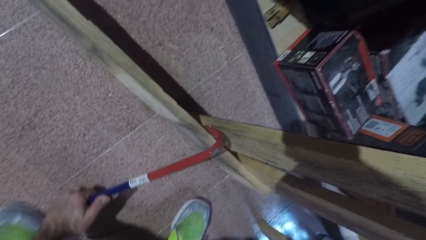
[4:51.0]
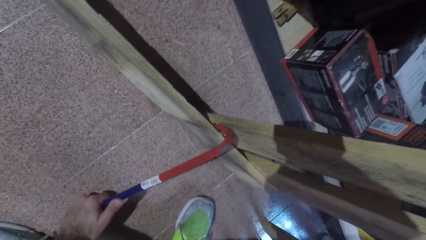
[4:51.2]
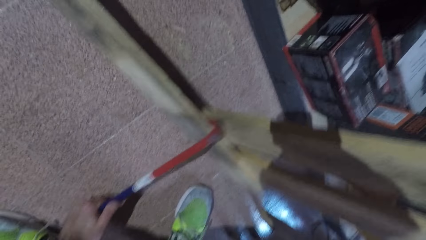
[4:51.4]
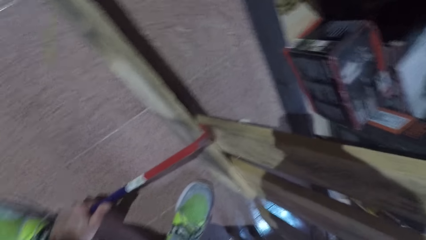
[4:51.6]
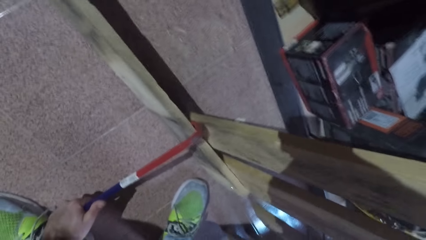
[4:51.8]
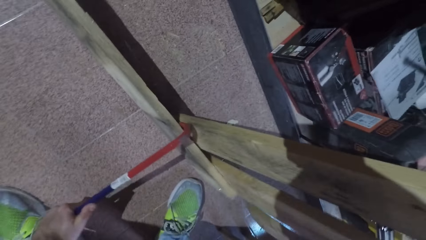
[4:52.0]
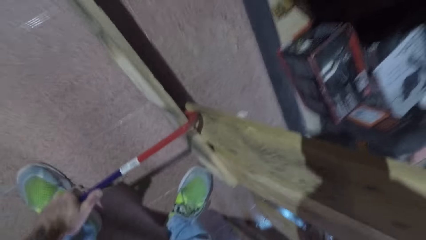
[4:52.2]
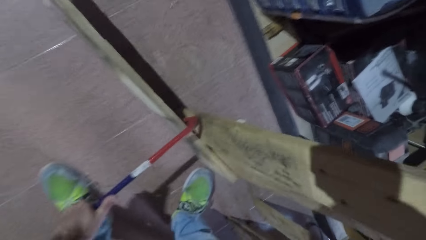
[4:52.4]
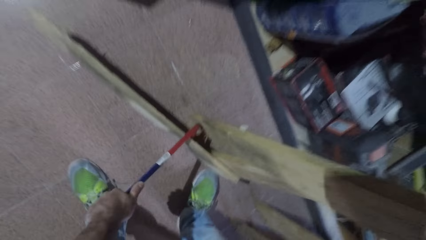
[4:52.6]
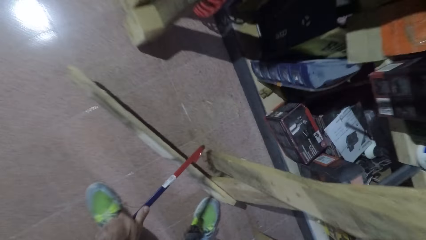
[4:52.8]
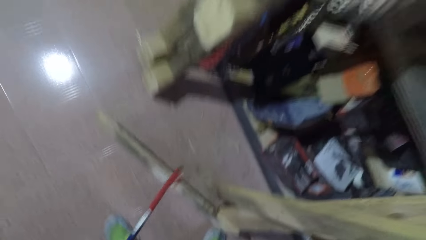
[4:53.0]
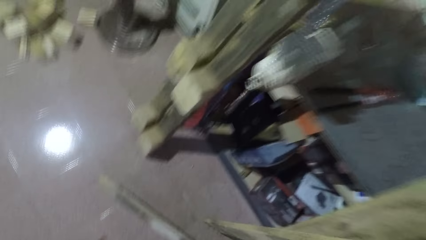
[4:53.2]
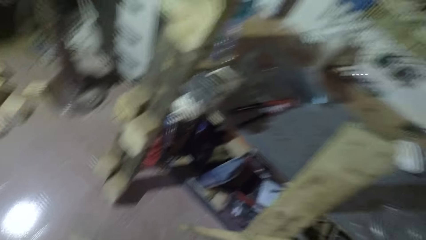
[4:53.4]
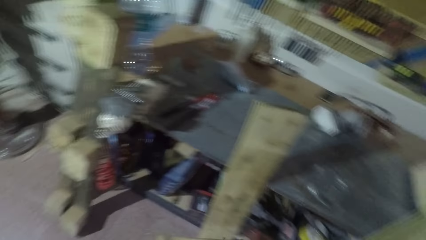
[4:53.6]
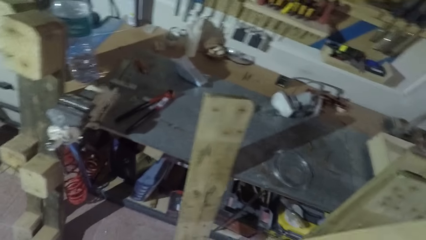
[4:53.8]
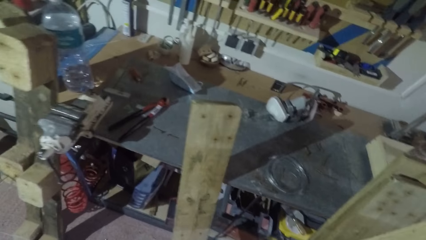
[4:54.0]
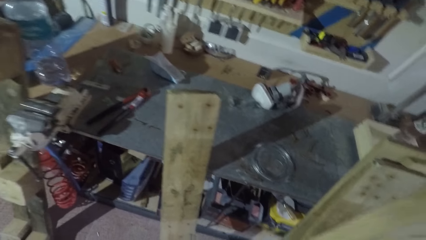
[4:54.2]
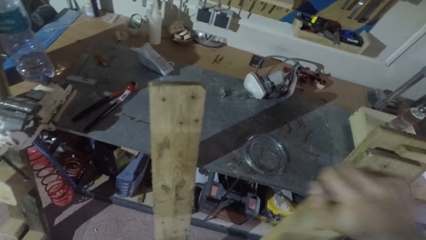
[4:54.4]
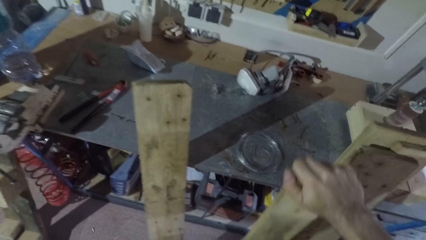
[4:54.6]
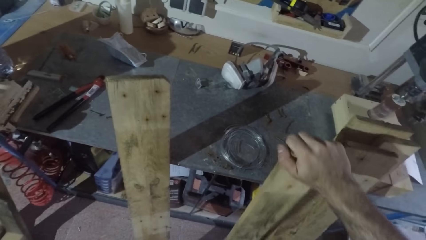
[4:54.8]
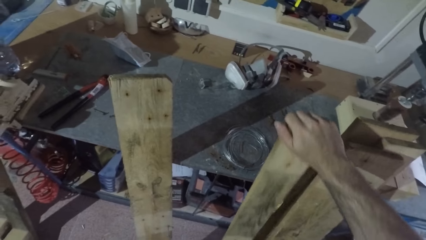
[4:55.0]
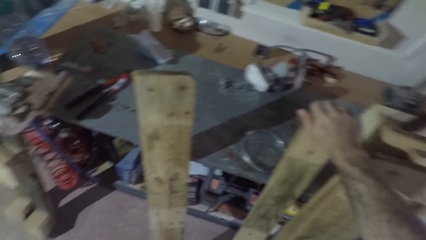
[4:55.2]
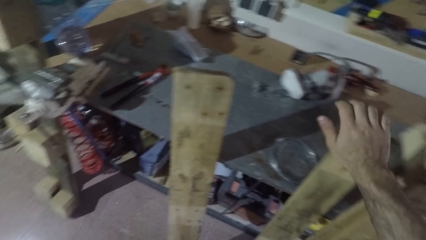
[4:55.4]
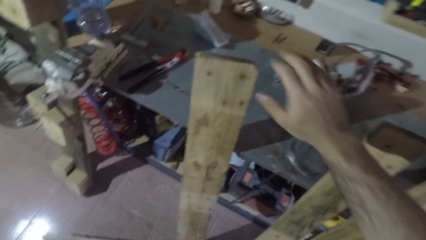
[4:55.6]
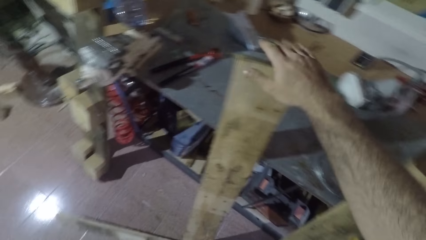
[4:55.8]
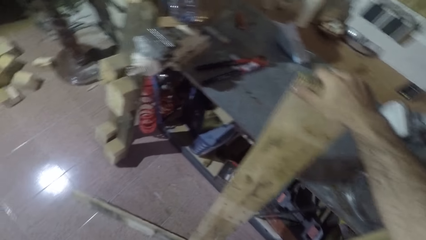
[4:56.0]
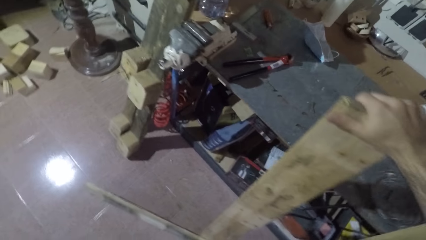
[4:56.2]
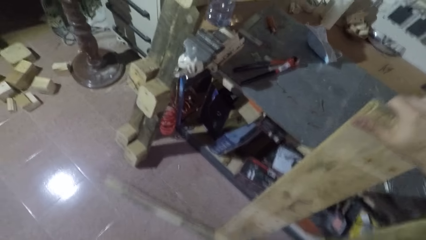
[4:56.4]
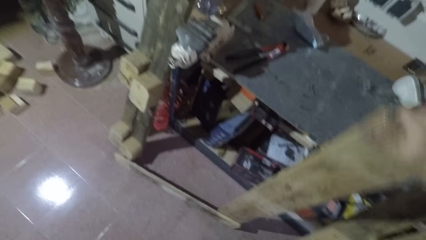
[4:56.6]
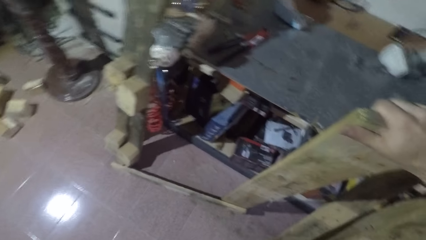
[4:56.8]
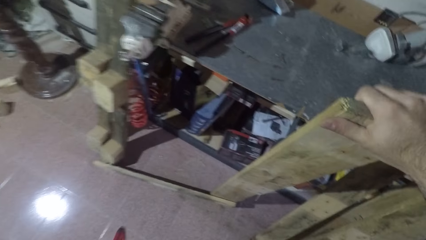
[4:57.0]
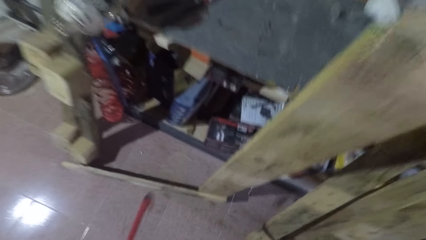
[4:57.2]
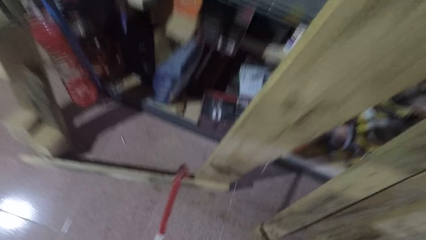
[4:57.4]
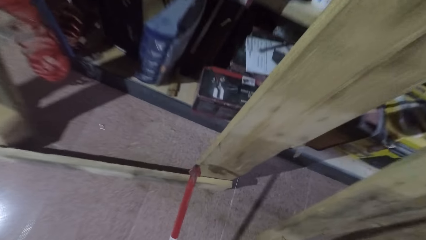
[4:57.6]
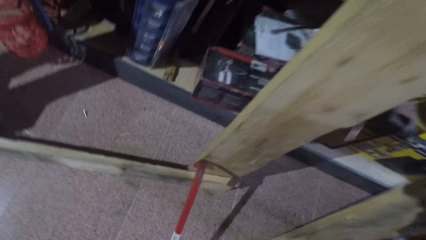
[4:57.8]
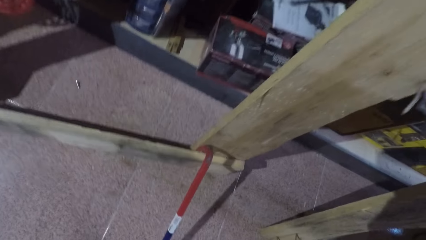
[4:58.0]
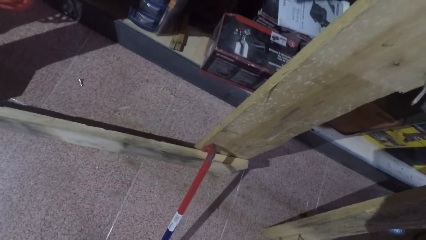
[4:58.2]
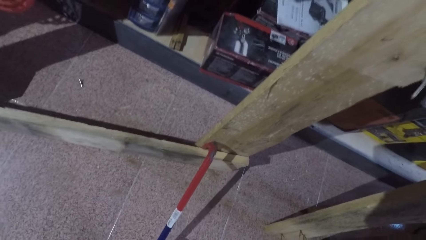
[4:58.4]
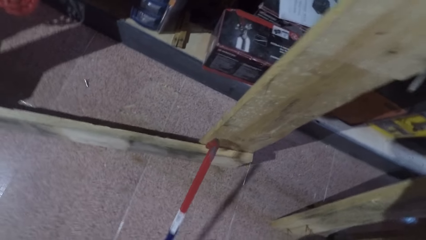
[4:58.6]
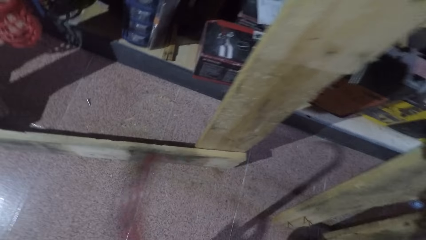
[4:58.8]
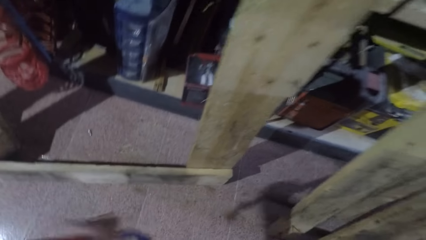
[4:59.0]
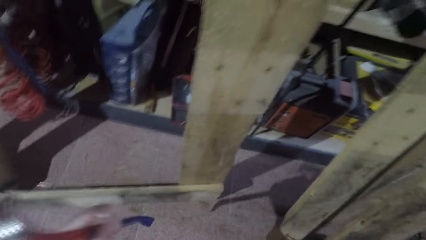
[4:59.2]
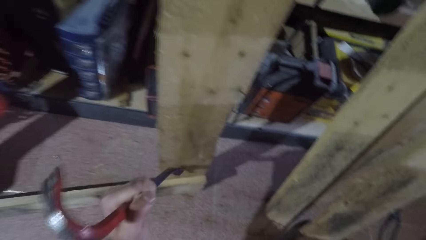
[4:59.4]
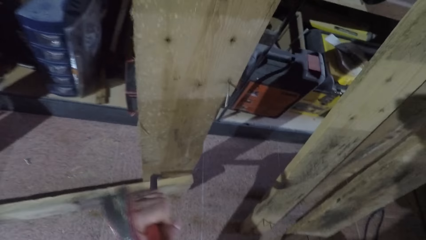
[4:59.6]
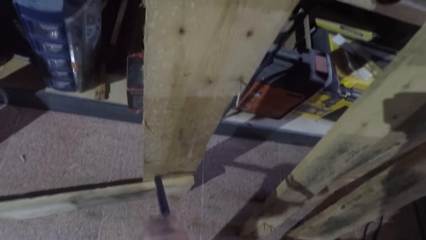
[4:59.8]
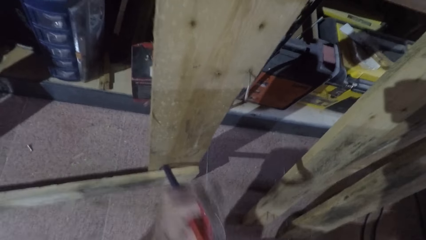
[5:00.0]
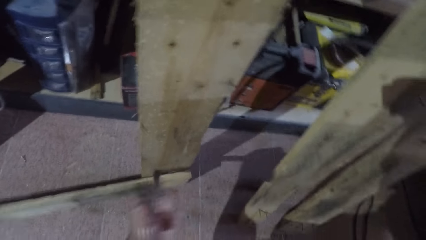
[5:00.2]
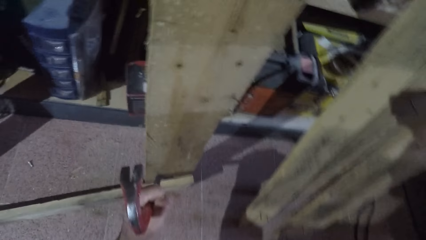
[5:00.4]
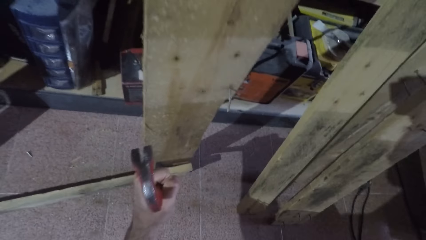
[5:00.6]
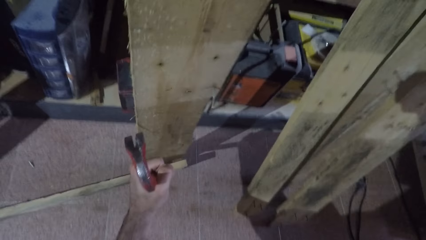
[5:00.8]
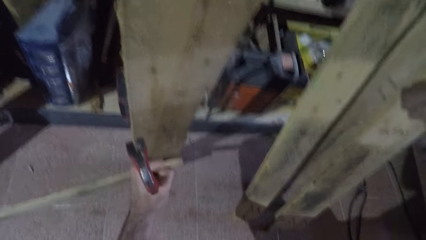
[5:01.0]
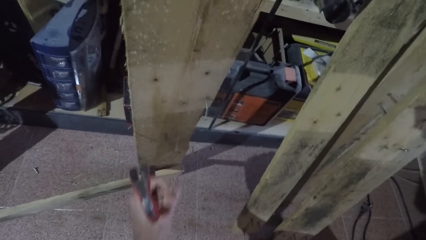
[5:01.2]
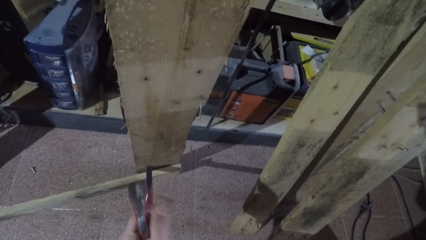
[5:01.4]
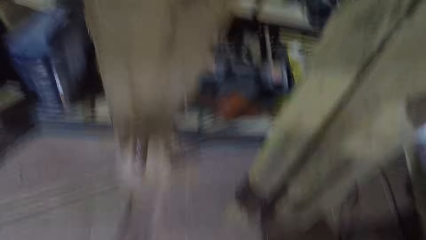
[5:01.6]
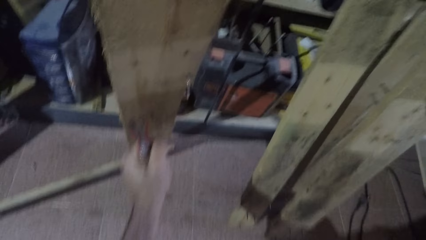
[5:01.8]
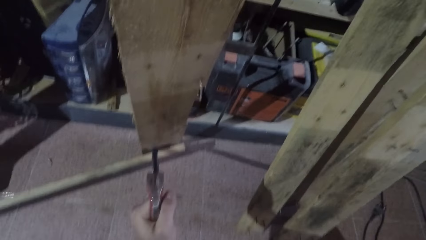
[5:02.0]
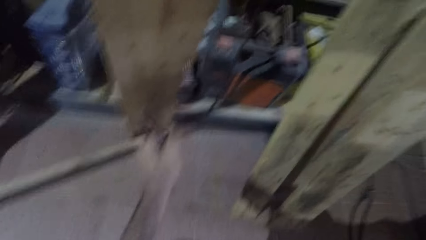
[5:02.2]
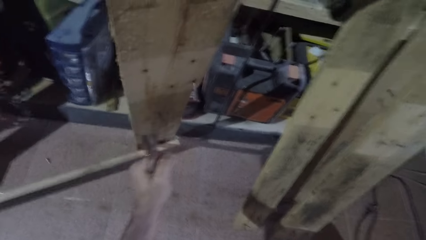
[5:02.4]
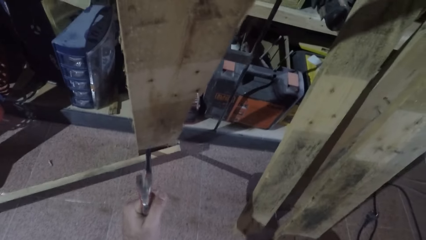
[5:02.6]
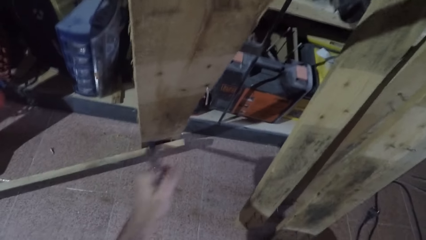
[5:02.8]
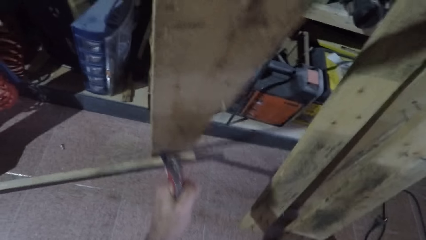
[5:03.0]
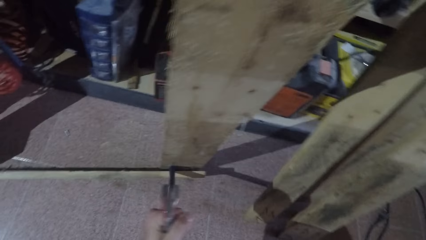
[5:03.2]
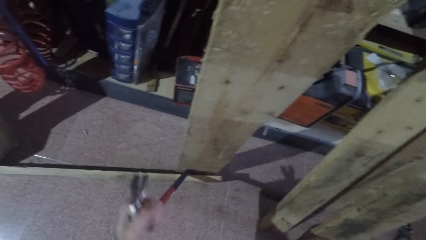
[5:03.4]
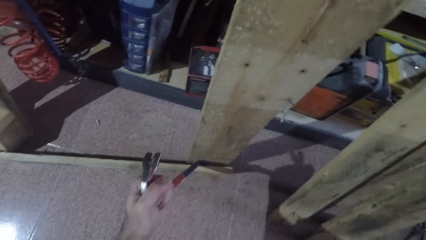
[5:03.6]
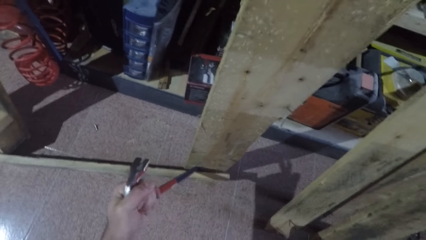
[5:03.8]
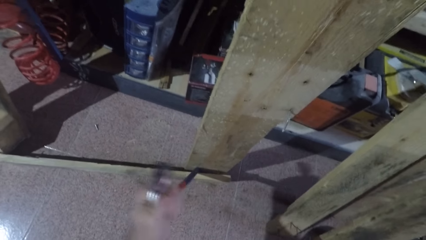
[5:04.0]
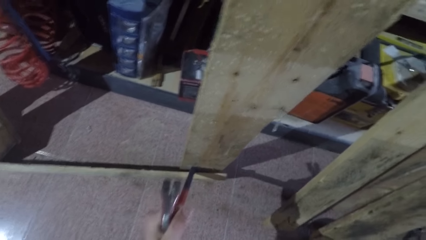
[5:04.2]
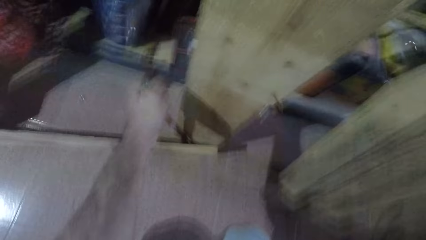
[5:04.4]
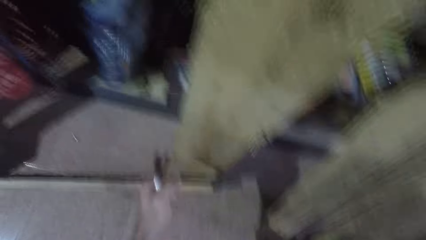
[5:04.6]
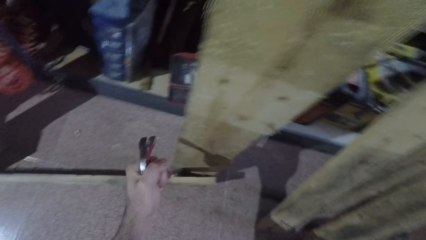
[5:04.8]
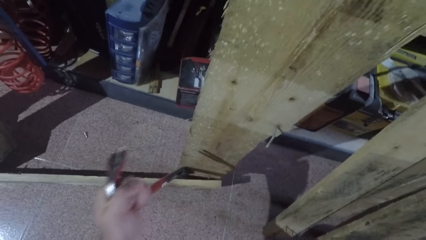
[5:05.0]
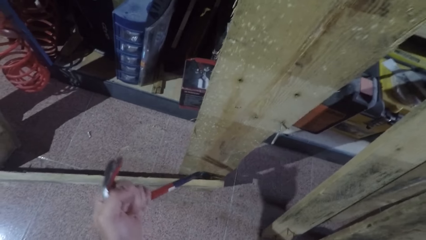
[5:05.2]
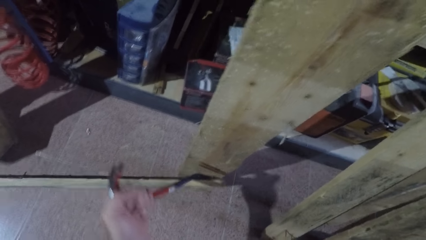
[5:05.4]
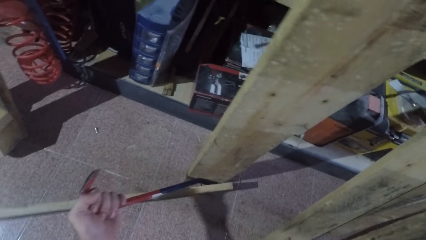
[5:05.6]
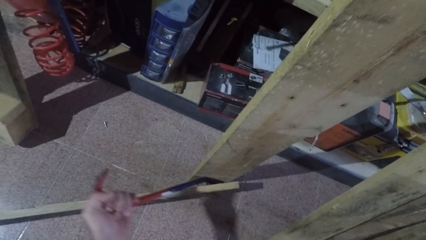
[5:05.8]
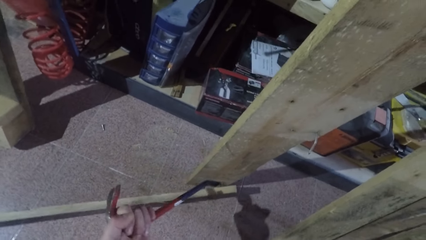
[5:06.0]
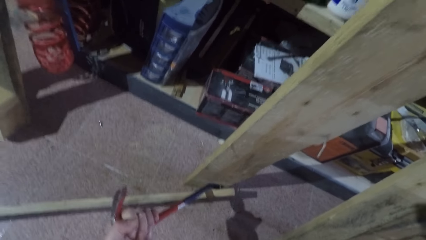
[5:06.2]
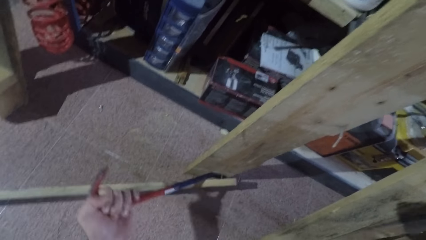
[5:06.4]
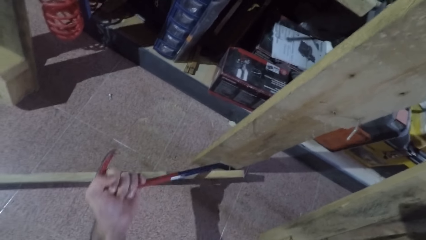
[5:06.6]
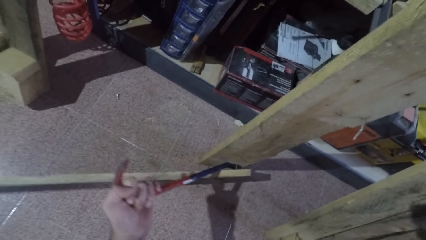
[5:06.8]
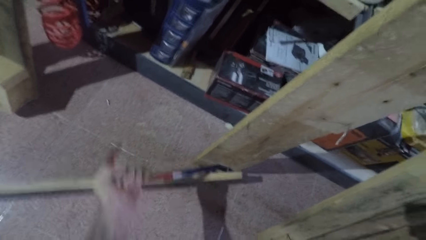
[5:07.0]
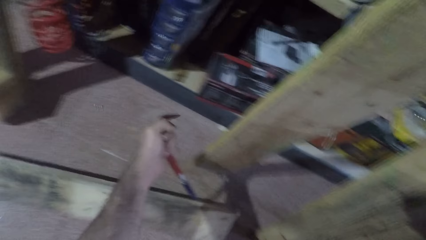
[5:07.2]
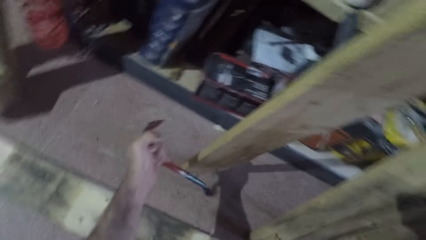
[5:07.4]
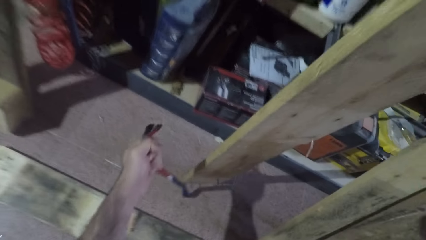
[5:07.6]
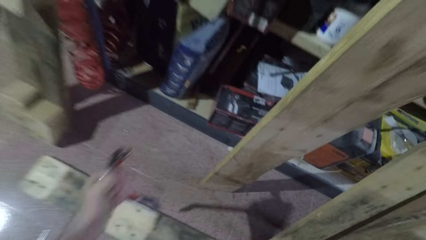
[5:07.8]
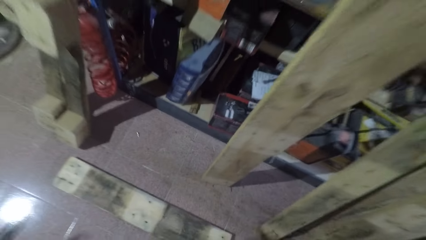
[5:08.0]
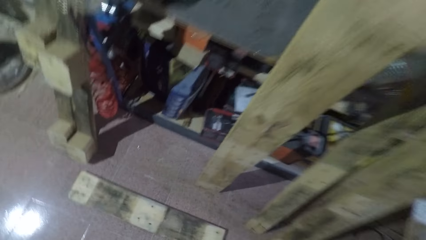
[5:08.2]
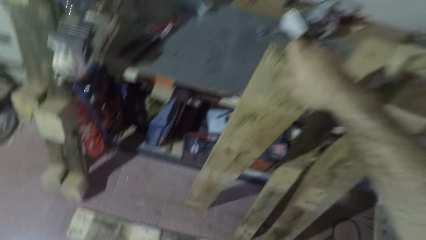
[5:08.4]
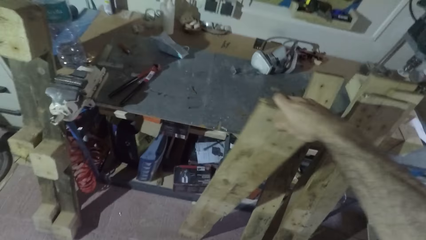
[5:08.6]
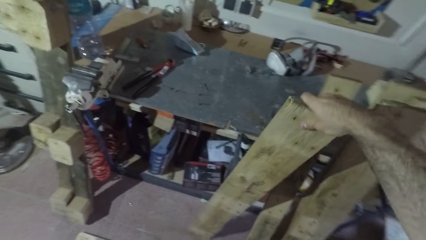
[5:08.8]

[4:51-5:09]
The camera wearer carries a piece of wood. He rests the wood against the table. He moves wood on the floor. He holds a wood from the nailed bunch with his right hand. He detaches the wood with a nail puller or pry bar. He puts the pry bar between the pieces of wood. He removes the pry bar from the pieces of wood. He inserts the pry bar between the pieces of wood. He separates the pieces of wood with the pry bar. He moves the wood. He lifts the pry bar with the other hand.
